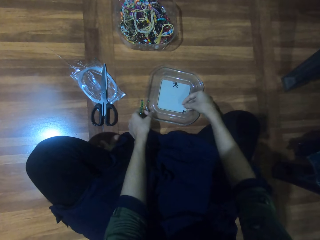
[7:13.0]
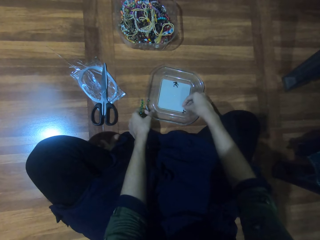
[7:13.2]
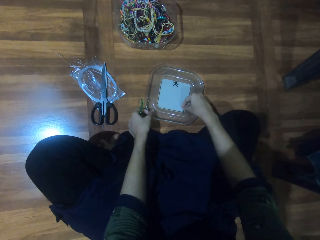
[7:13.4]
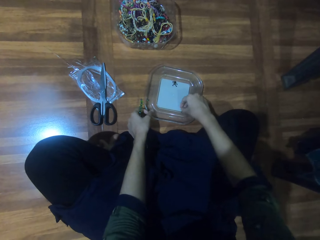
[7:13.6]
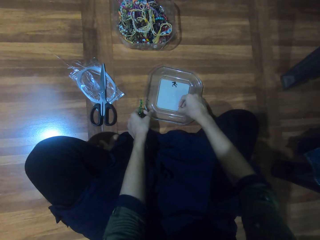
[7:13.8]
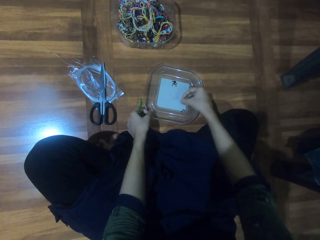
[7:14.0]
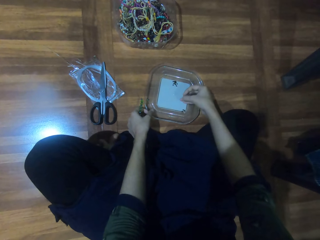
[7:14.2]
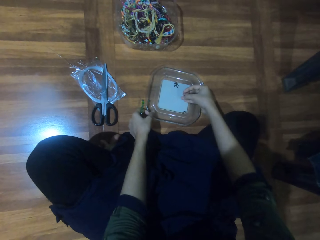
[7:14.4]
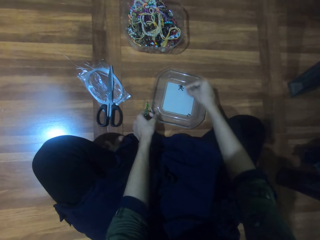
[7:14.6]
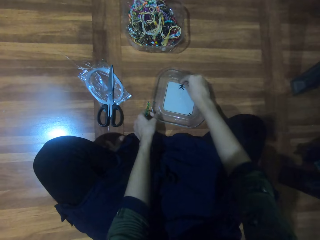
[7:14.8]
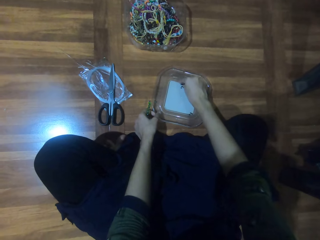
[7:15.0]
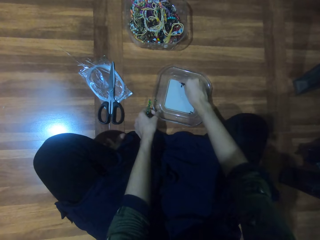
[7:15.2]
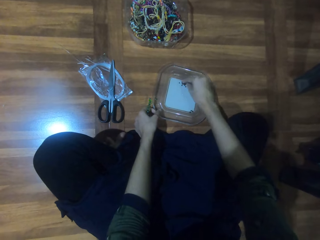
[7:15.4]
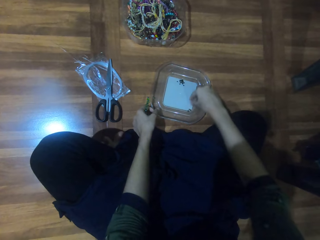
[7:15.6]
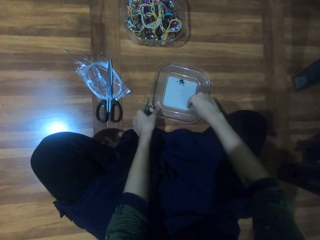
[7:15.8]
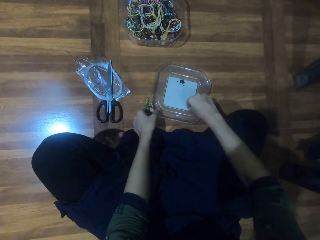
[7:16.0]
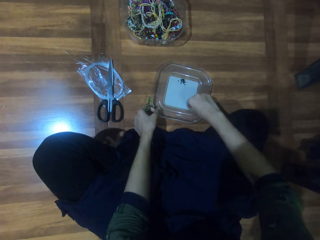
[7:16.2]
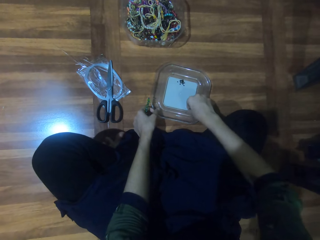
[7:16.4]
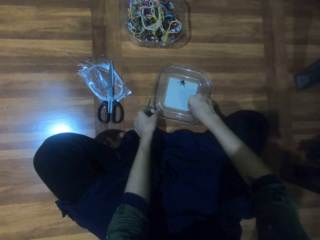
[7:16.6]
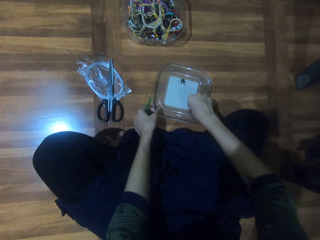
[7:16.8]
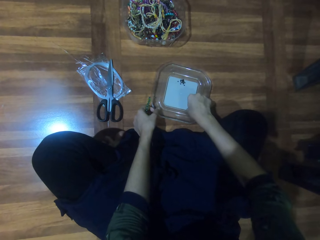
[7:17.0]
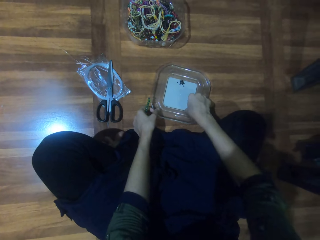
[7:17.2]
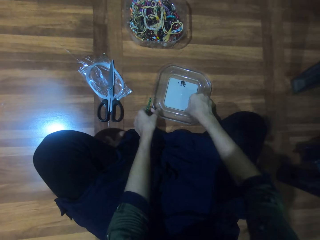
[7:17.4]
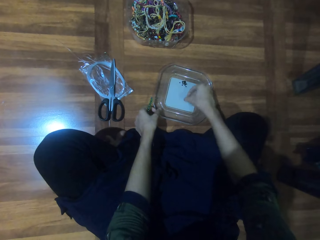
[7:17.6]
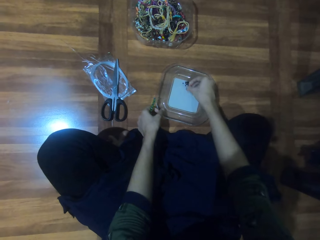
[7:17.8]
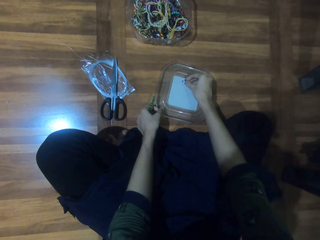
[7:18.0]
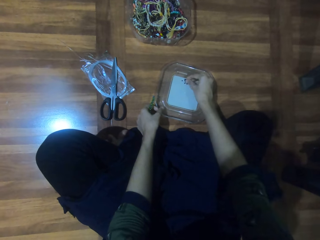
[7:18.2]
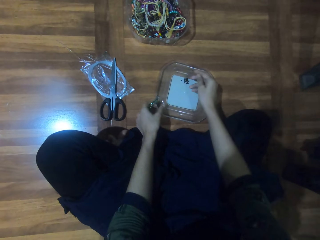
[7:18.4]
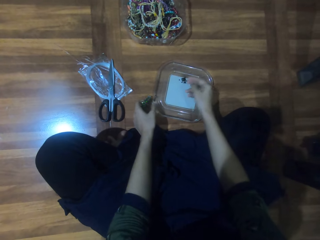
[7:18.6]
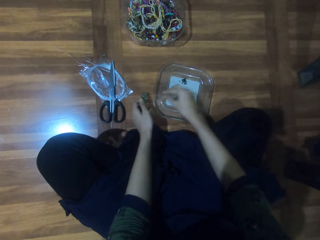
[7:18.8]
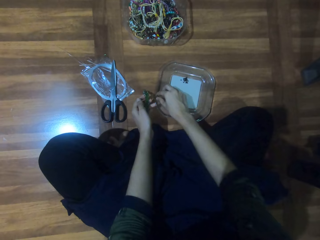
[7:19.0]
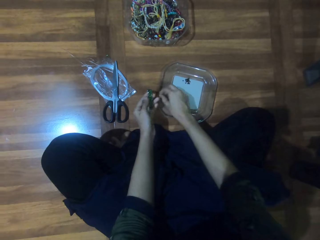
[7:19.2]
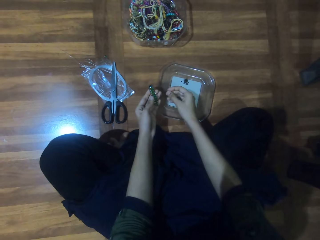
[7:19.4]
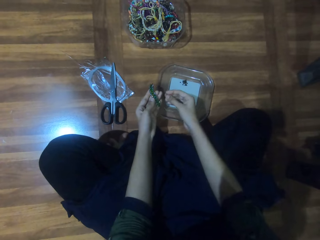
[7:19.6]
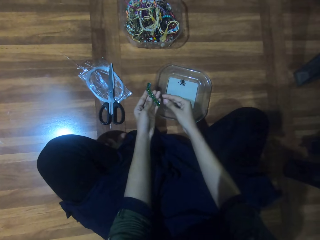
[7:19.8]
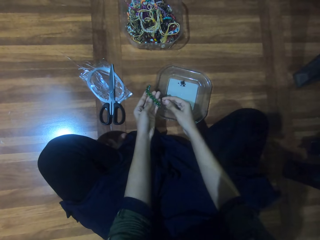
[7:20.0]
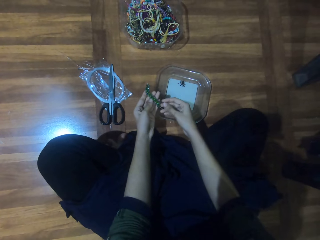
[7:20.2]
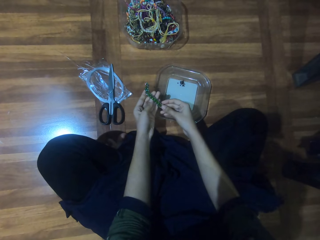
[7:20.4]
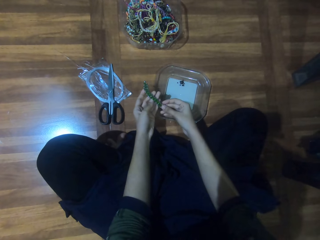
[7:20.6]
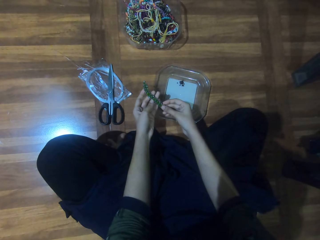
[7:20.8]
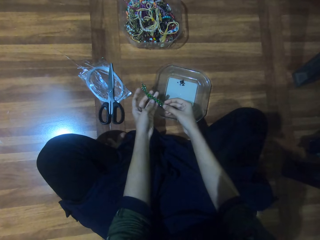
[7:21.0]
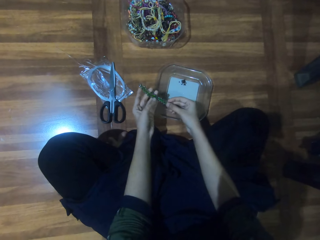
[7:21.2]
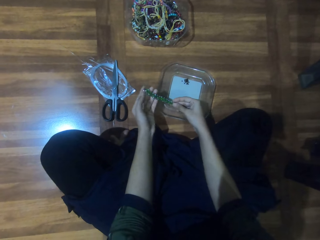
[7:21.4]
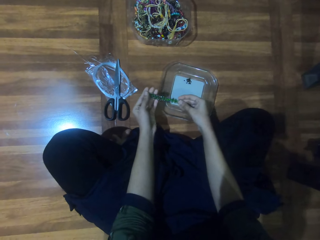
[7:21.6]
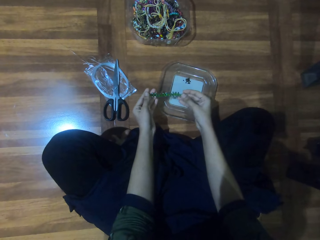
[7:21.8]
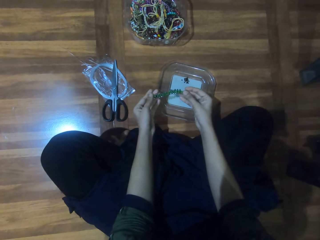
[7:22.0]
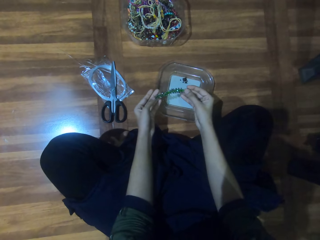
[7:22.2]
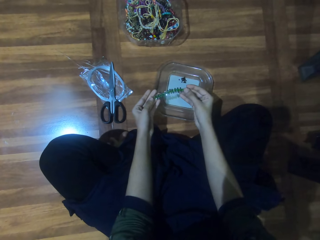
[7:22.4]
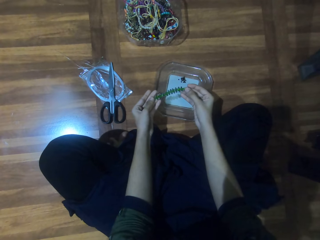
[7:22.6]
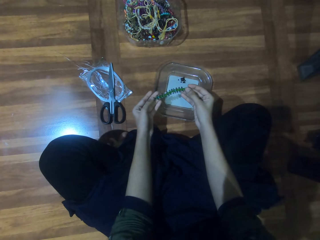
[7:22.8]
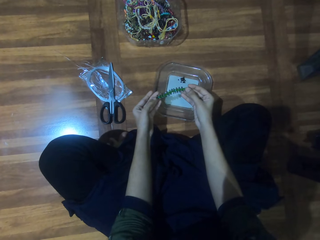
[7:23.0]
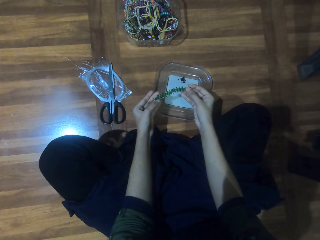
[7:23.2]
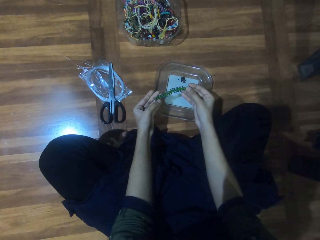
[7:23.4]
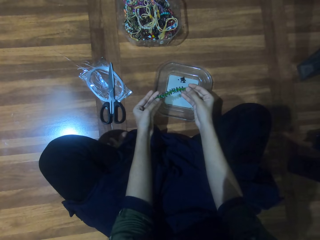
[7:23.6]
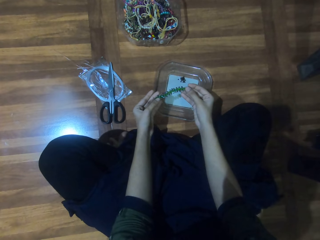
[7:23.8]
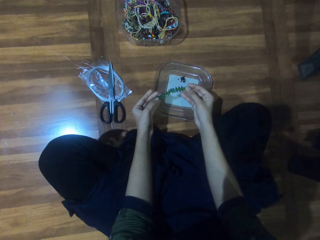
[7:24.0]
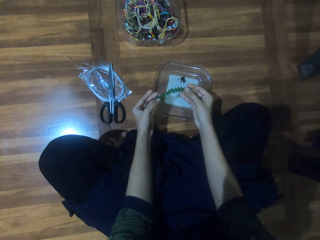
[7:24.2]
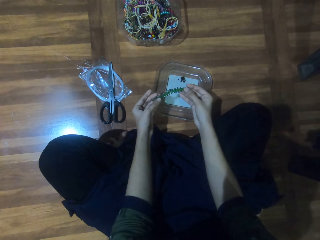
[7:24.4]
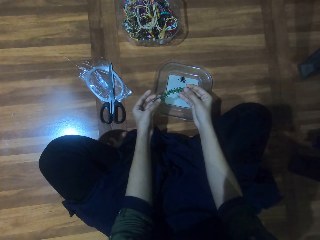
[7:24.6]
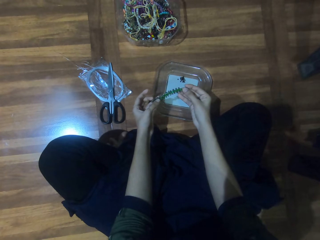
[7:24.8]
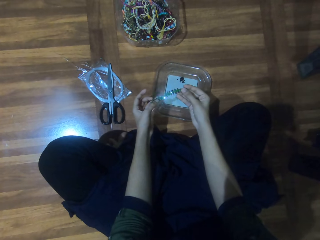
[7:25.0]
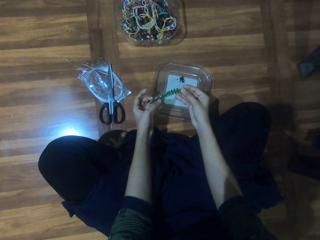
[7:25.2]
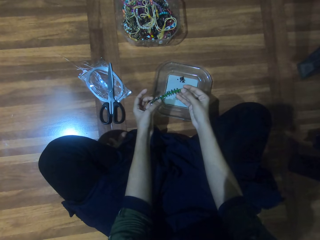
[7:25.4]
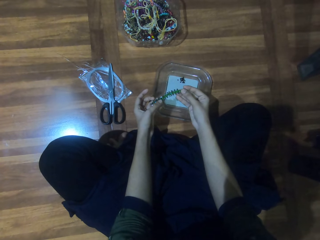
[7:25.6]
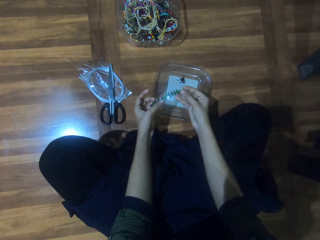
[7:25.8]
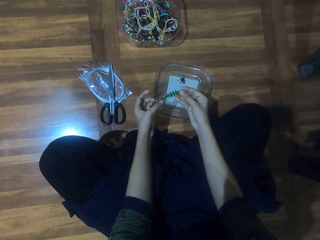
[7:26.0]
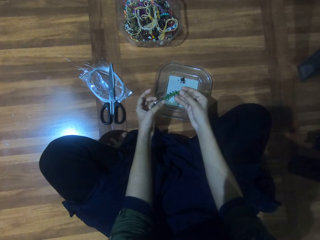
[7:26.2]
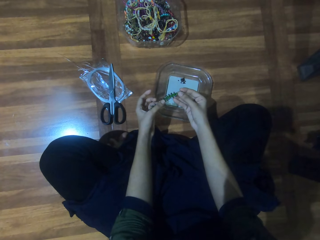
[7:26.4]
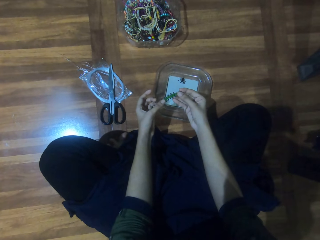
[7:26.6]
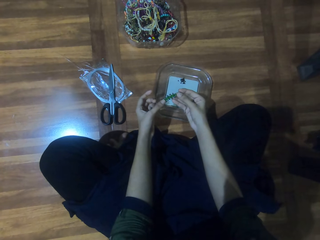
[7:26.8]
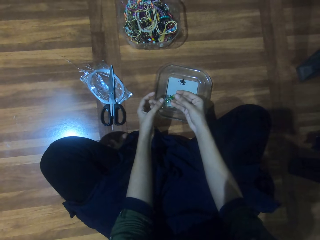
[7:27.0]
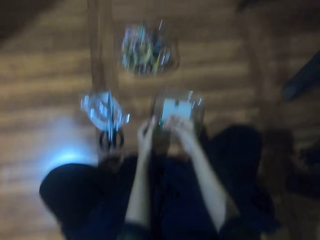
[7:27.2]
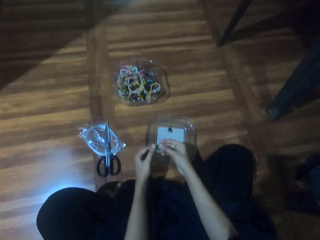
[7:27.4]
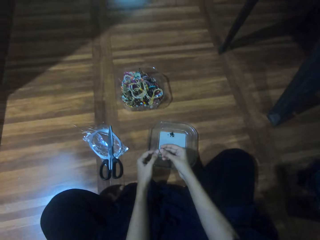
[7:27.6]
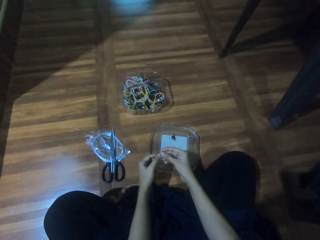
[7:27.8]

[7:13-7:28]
The camera wearer puts the beads aside on the lid. They hold the jewelry and hold the lid on the floor. They hold the jewelry, pick the beads on the lid, and hold the lid on the floor. They put the beads aside on the lid, hold the lid on the floor, and hold the jewelry. They hold the jewelry again. They grab a bead on the lid. They hold the bead and hold the jewelry. They look at the beads.

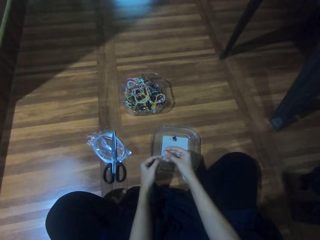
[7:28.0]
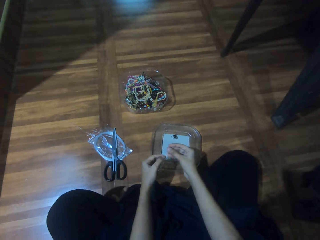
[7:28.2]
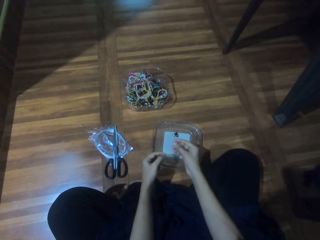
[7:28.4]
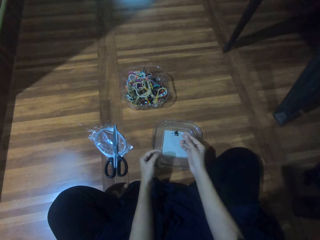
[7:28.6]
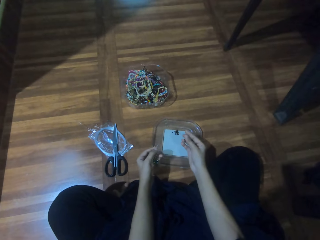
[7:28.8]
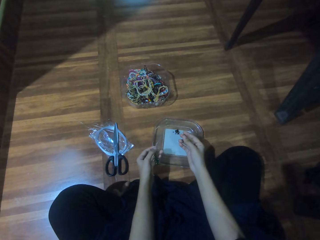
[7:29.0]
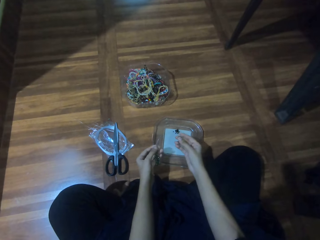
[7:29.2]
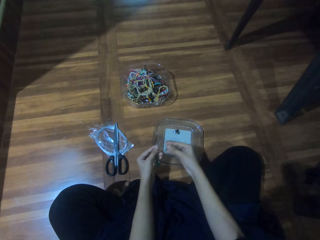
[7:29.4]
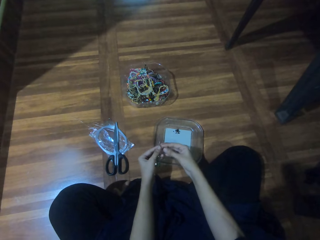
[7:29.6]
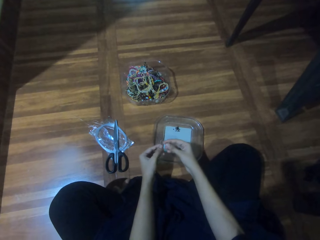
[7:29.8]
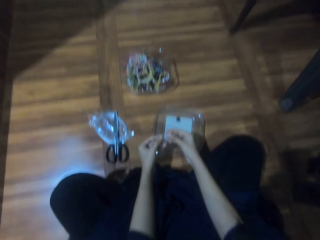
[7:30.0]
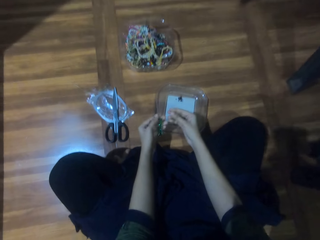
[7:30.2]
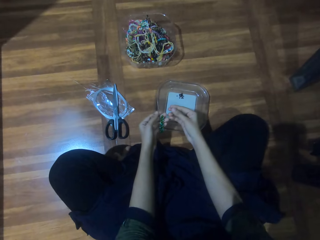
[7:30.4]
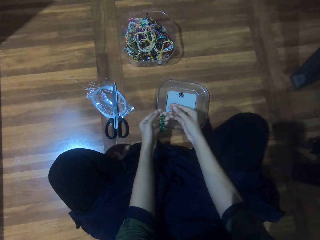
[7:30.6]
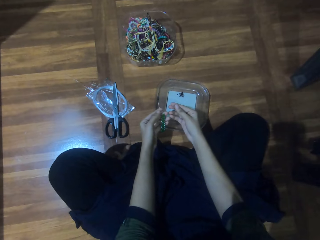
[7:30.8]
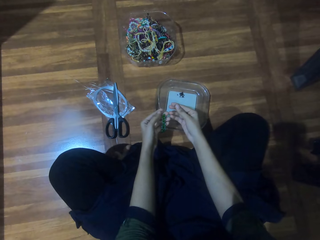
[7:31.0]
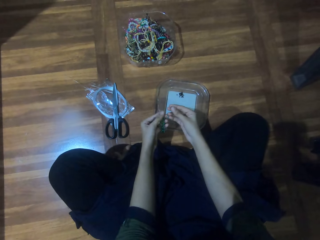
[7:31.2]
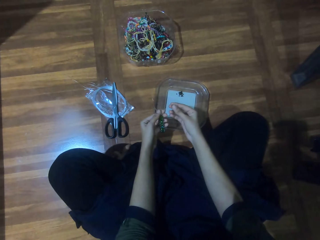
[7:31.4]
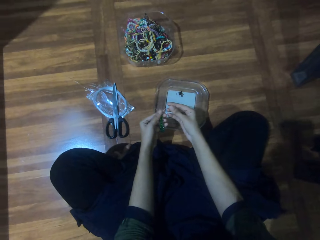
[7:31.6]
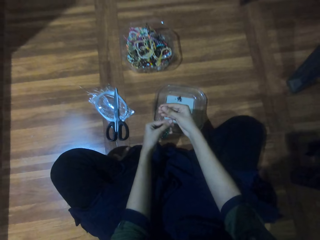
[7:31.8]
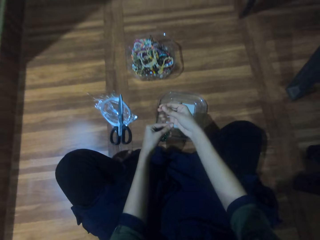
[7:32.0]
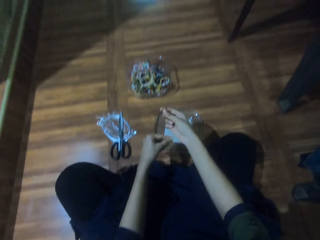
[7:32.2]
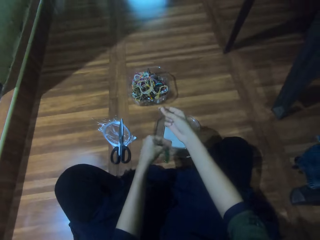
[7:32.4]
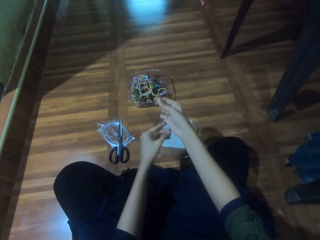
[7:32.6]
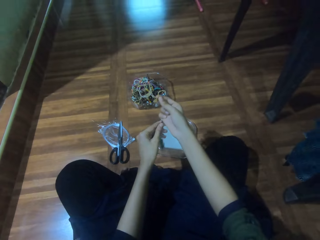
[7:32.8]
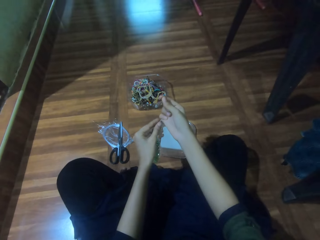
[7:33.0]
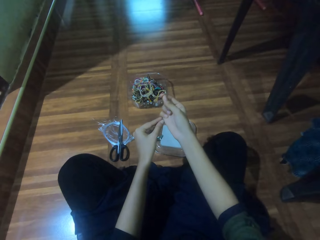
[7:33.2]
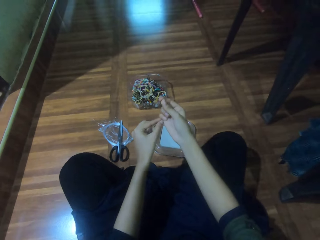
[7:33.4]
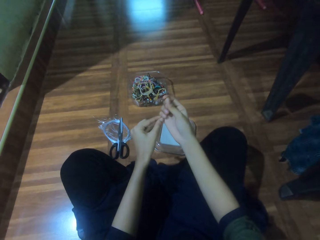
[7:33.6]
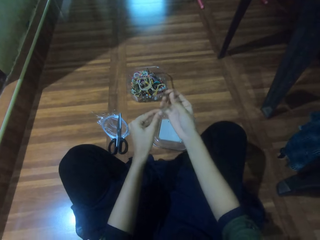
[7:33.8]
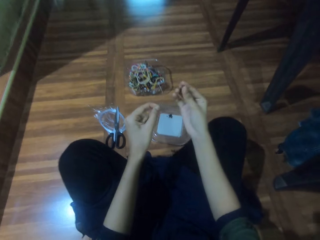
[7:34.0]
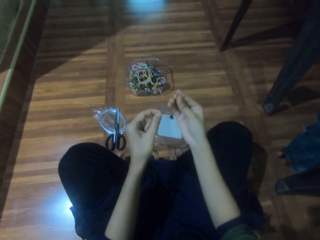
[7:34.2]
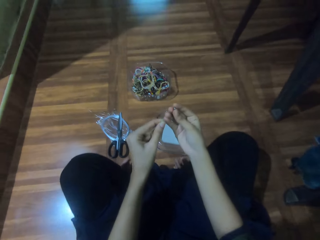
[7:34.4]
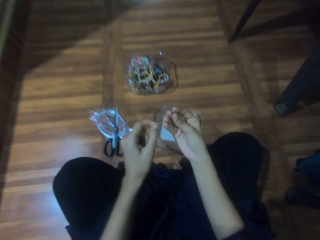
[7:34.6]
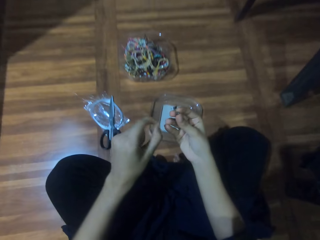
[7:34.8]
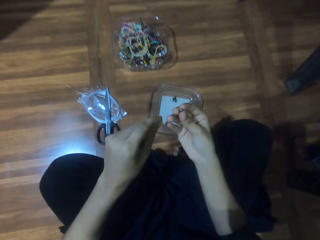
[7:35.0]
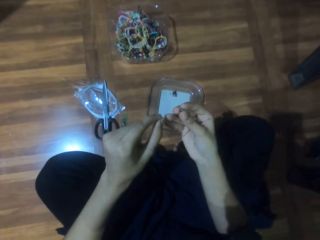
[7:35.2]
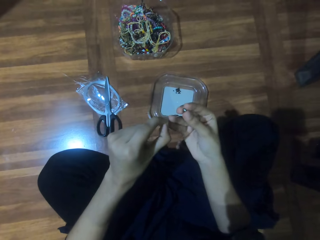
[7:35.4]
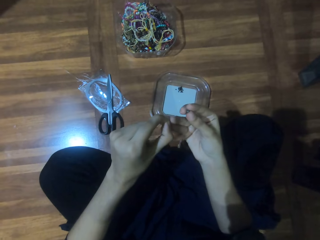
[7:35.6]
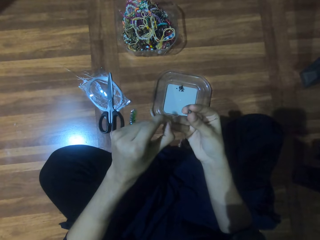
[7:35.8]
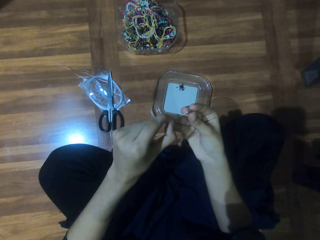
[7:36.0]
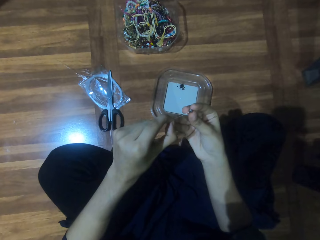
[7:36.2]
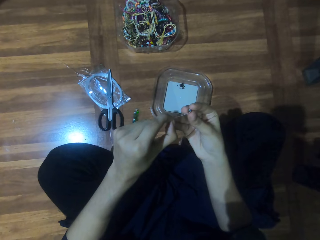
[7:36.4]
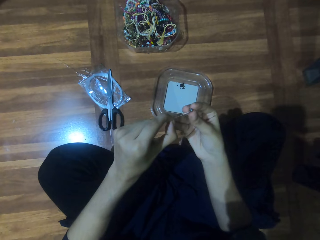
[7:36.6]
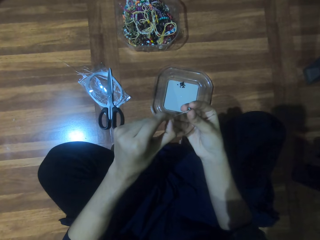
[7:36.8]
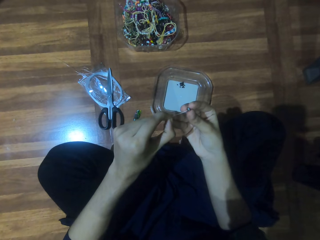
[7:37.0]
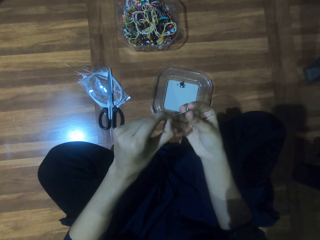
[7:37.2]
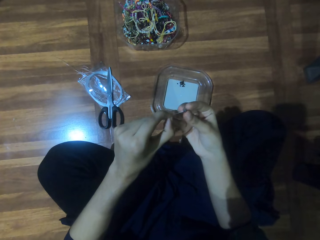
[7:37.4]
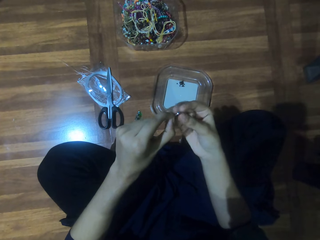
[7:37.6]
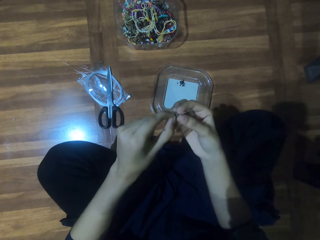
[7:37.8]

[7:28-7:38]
The camera wearer beads the jewelry.
